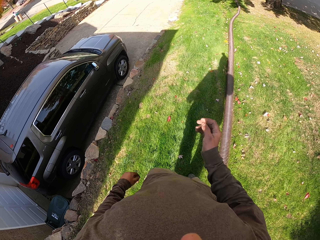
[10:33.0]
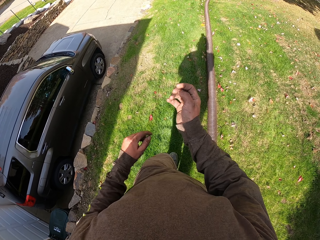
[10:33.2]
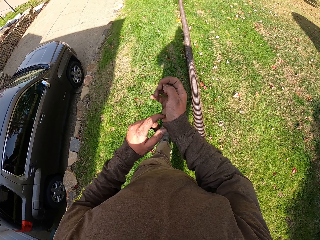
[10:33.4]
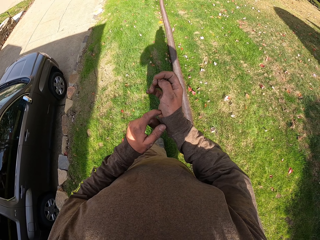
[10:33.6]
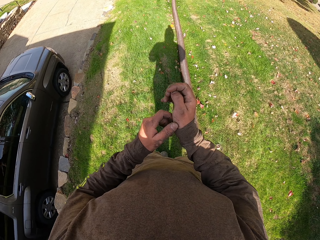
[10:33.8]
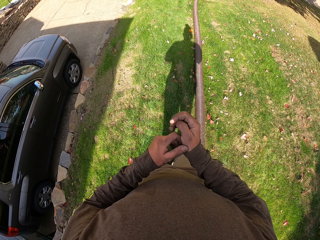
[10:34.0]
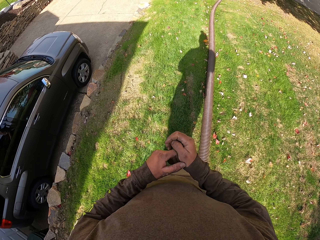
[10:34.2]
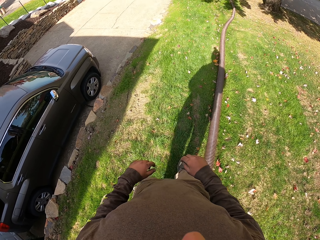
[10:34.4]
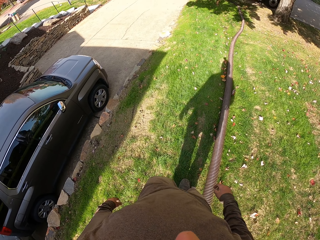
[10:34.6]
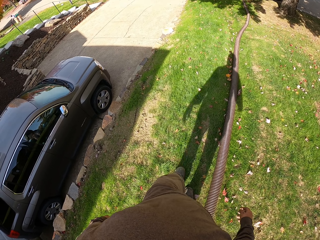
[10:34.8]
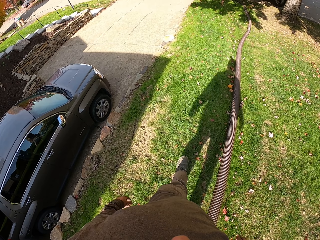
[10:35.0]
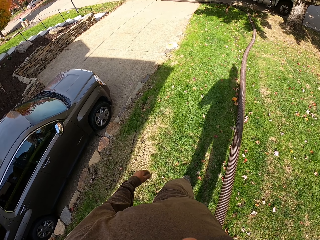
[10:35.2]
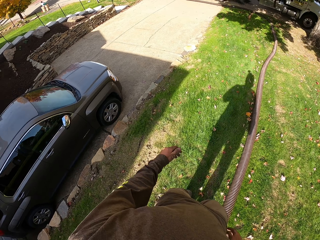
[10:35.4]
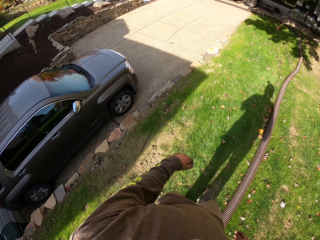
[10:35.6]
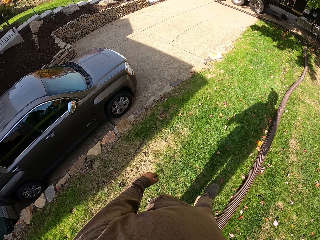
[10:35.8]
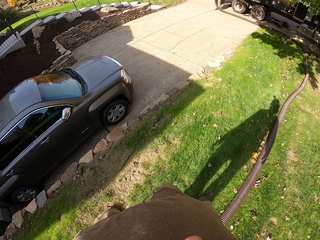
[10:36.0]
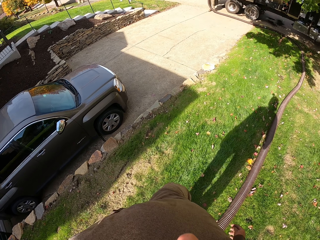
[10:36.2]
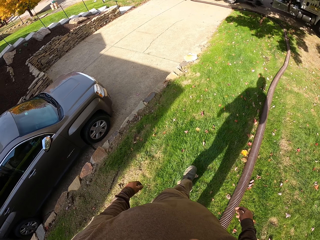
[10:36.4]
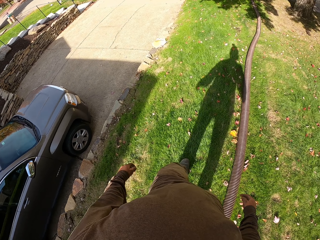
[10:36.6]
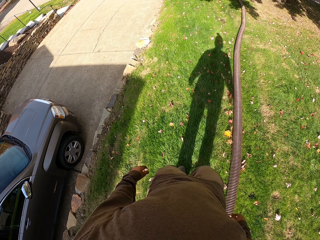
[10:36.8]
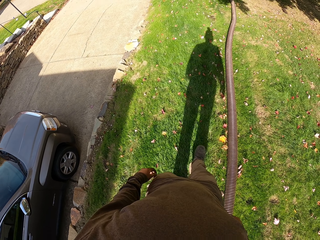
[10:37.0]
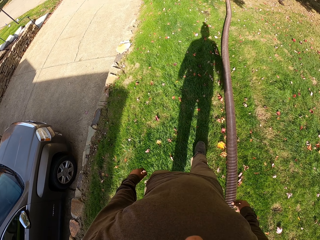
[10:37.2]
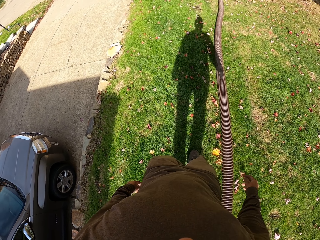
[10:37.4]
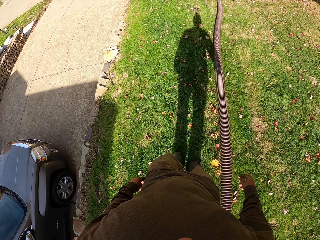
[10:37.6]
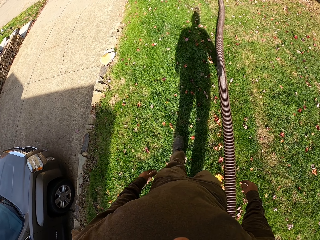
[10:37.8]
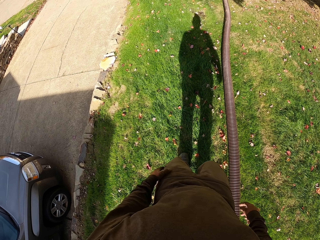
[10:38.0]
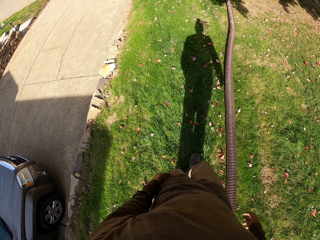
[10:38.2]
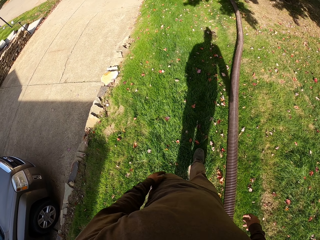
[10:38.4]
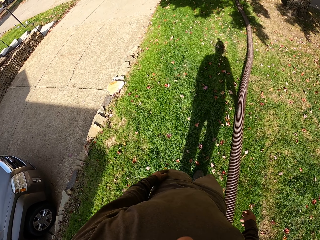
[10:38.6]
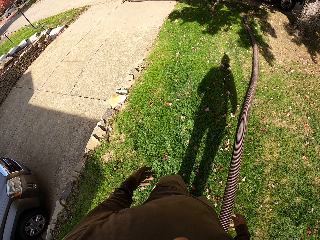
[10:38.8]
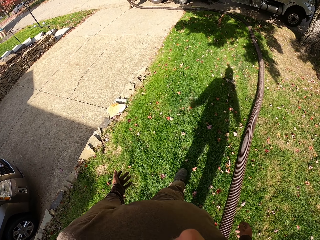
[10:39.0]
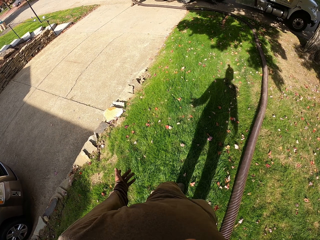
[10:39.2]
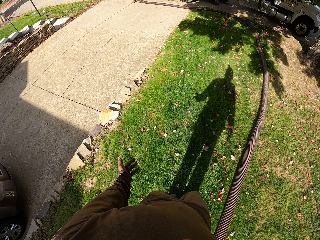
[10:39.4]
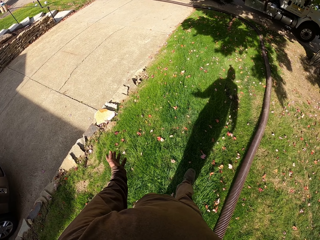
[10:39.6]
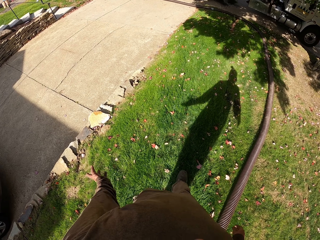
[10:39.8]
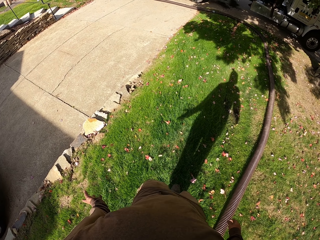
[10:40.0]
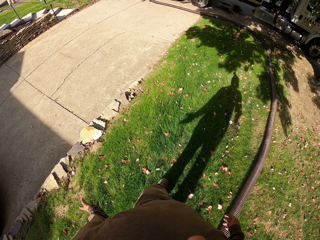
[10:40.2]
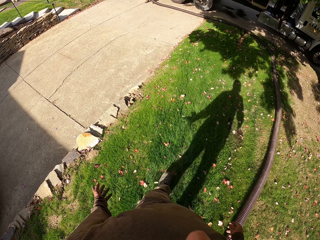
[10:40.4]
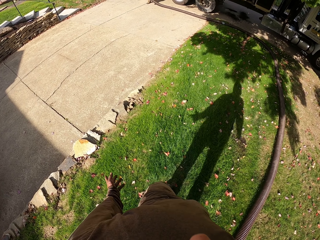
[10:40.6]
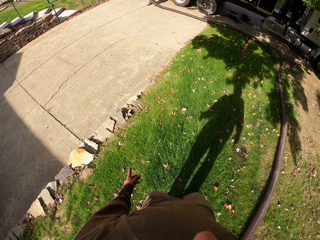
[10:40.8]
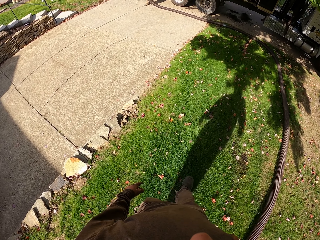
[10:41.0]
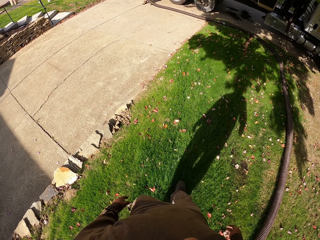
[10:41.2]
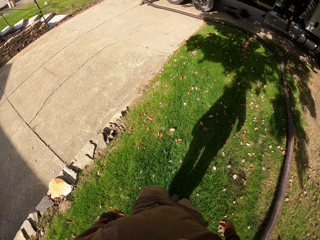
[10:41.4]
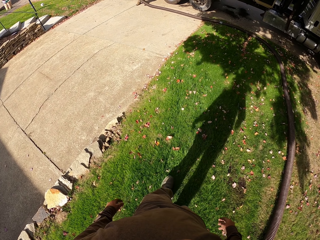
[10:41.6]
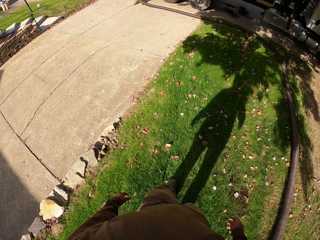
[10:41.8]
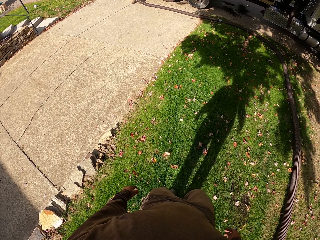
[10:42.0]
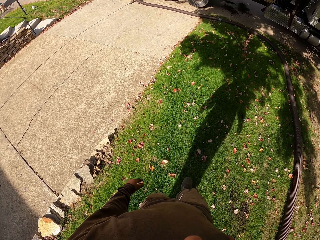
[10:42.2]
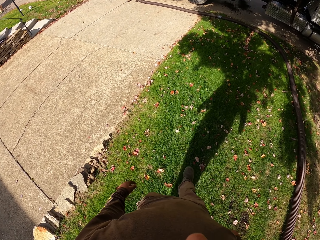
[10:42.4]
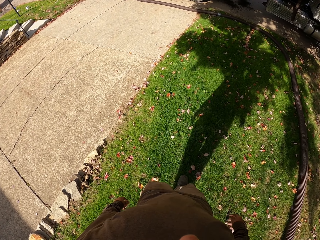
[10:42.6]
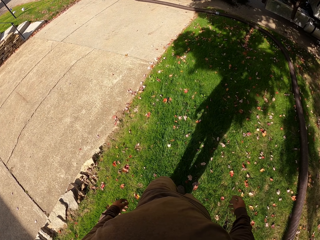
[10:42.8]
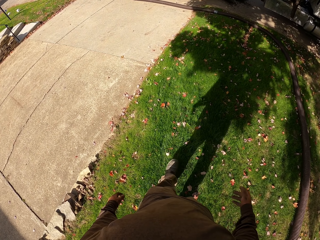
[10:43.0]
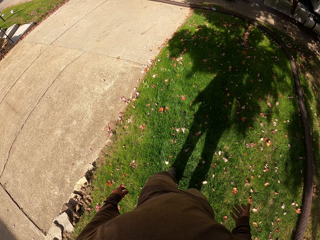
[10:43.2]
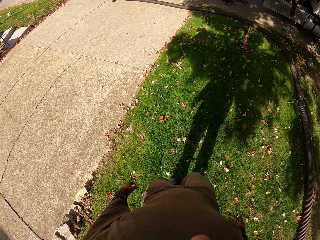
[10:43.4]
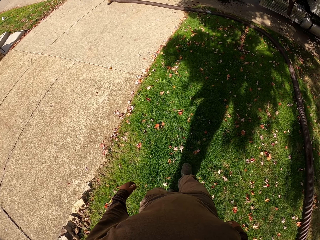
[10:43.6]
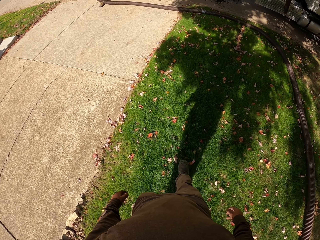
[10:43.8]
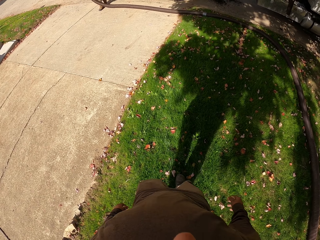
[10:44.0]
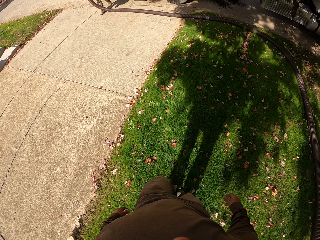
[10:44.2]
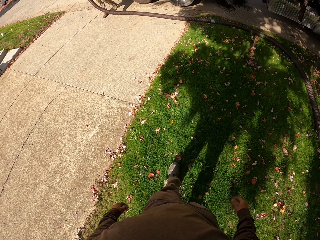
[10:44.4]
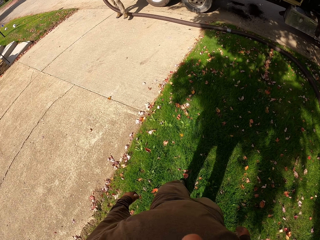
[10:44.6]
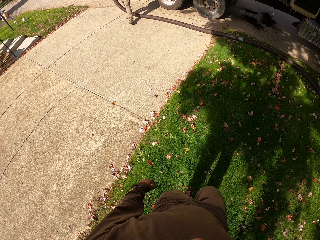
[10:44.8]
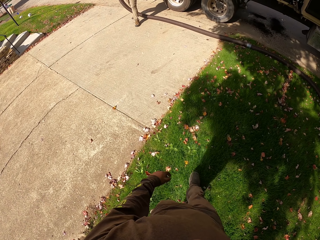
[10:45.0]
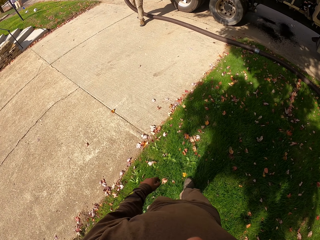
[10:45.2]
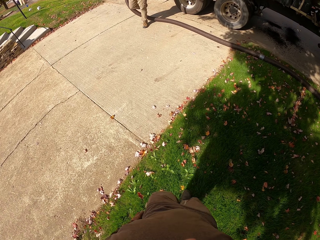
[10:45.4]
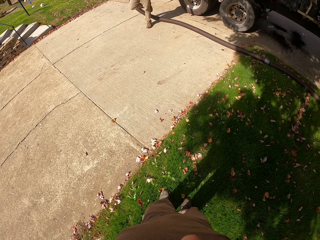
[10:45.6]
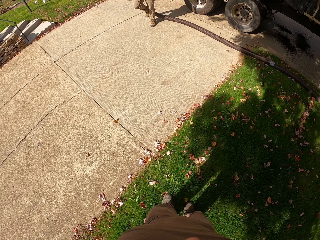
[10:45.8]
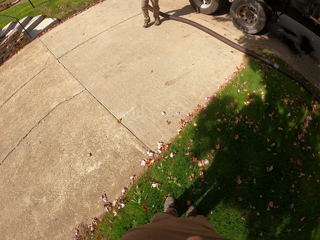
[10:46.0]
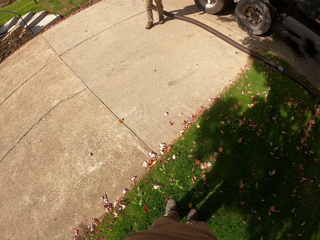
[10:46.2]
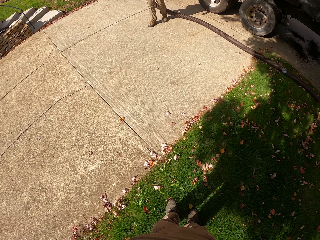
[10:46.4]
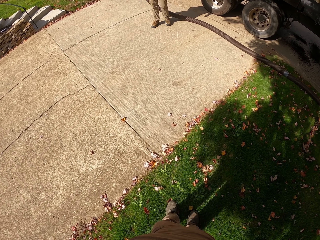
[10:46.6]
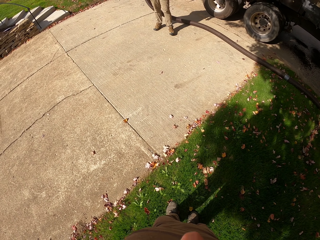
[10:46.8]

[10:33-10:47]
The camera wearer touches his sweater. He walks around the compound. He moves his left hand. He walks around the compound. A man walks towards the camera wearer.

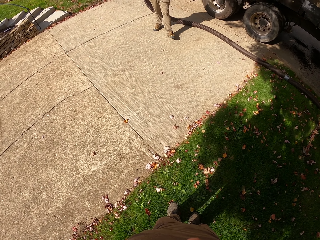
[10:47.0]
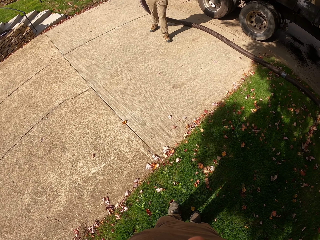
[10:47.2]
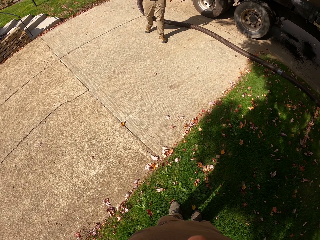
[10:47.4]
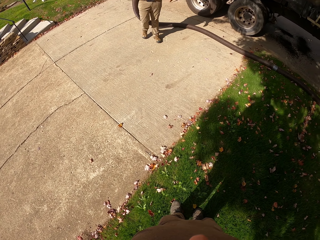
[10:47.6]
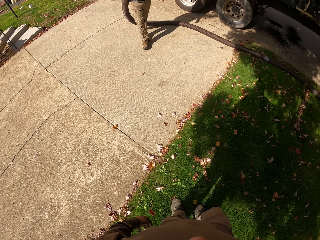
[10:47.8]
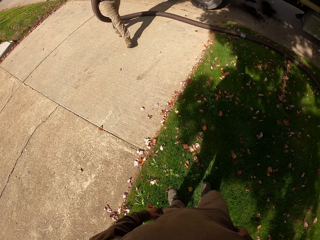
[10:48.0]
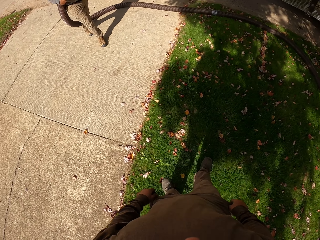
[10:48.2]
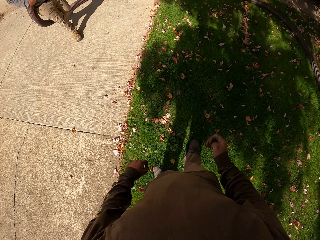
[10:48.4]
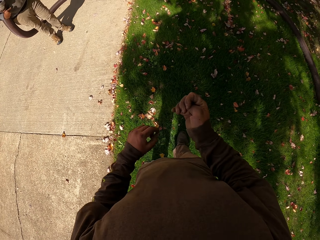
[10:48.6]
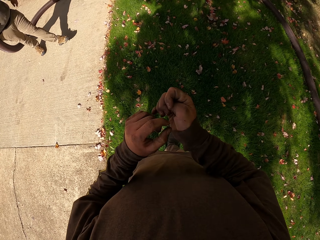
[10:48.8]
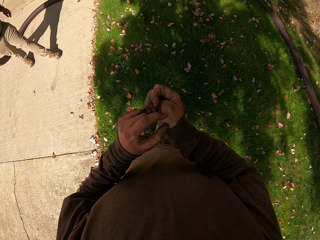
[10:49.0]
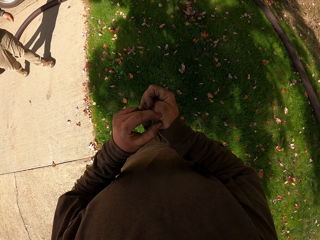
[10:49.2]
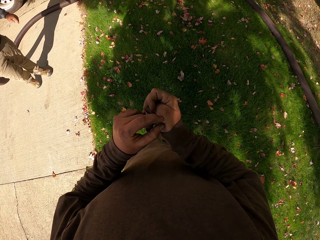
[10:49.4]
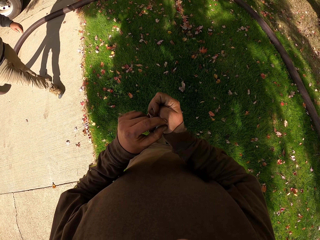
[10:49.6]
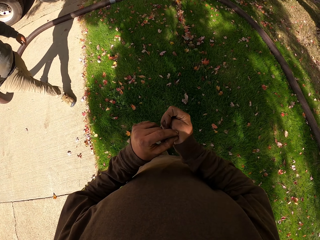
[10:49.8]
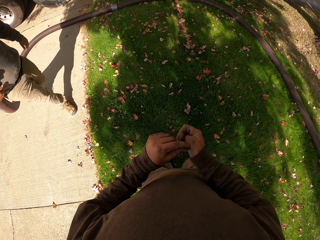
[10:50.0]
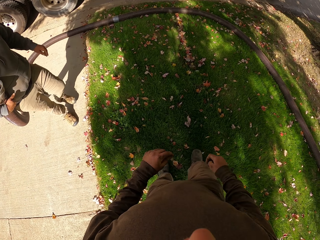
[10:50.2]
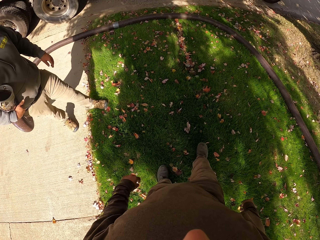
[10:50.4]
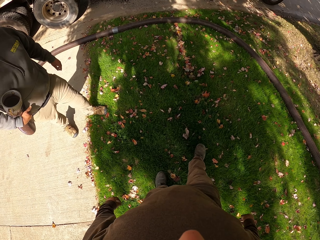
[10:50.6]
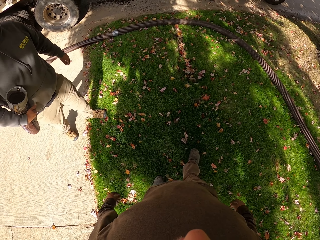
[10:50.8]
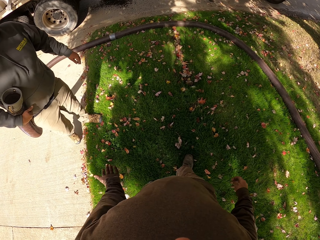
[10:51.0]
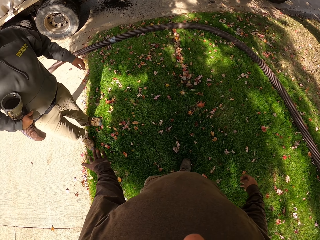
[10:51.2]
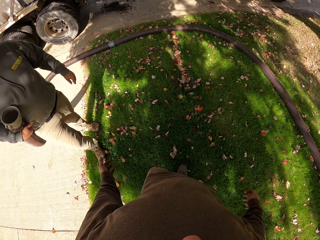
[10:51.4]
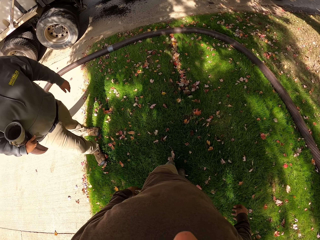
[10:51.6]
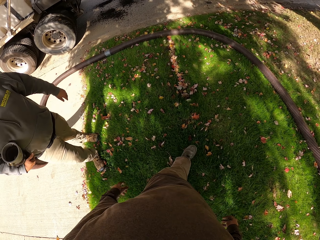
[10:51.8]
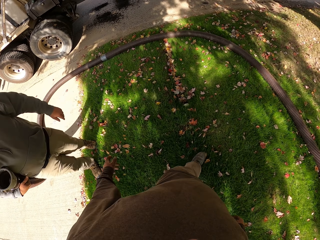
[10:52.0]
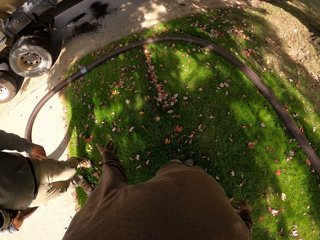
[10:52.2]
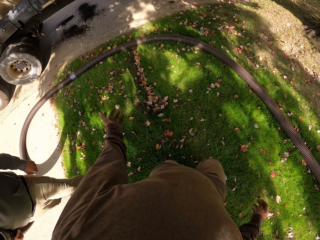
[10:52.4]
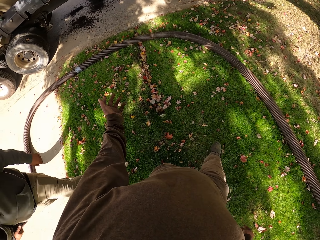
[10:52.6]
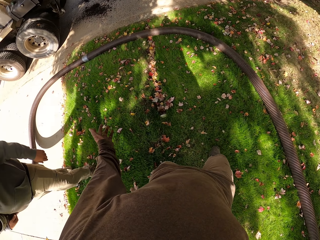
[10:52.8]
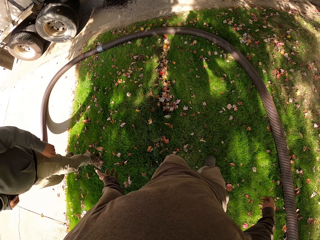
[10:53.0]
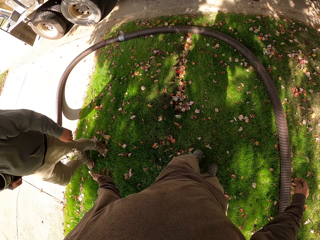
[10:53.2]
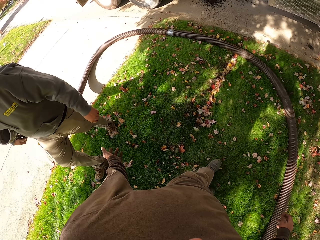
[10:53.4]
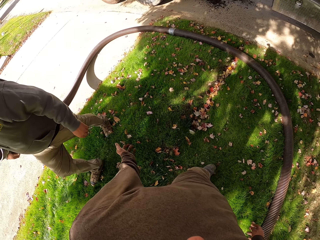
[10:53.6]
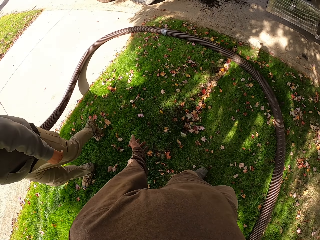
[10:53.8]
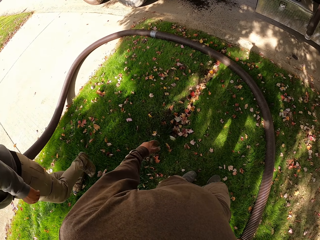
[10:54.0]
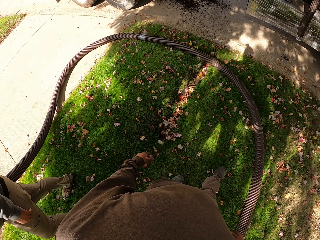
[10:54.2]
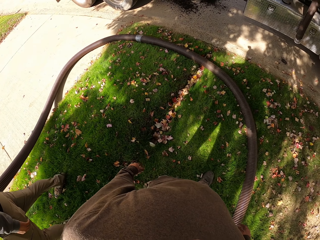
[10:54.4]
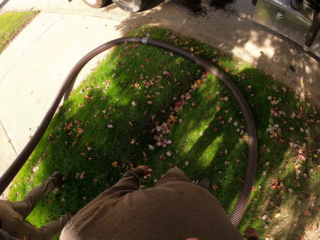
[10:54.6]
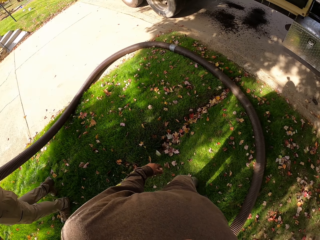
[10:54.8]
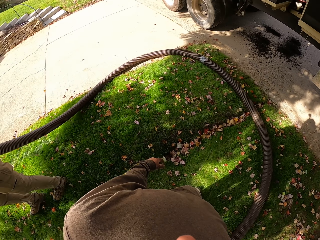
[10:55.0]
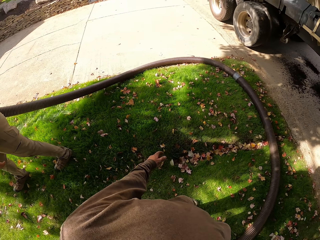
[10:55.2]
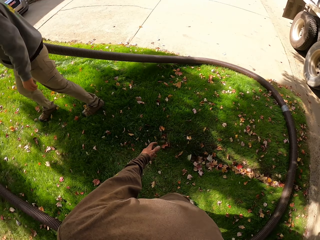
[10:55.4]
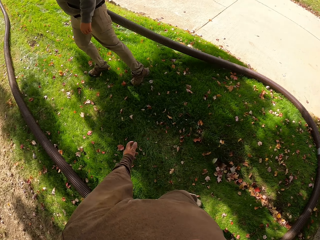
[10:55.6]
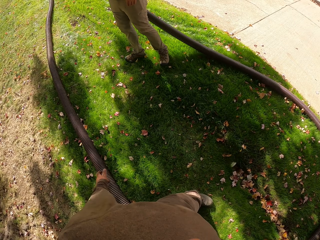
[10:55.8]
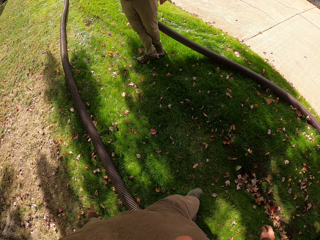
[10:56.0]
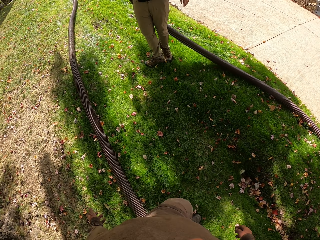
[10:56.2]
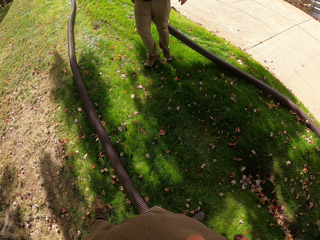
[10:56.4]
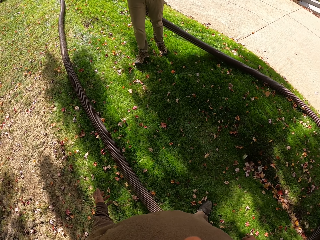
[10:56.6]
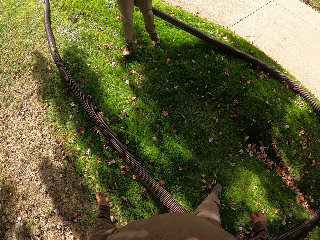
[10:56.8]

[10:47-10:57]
A man pulls a pipe. The camera wearer folds his hands. He does something. The man walks towards the camera wearer. The camera wearer talks to the man. He moves his hands. The man walks around the compound.
